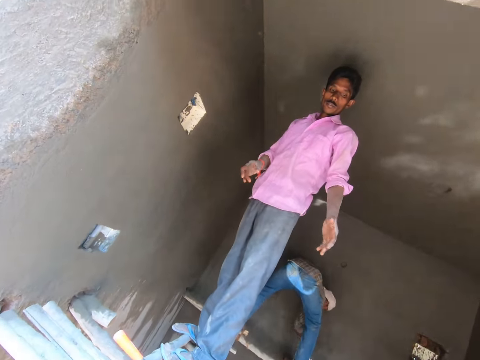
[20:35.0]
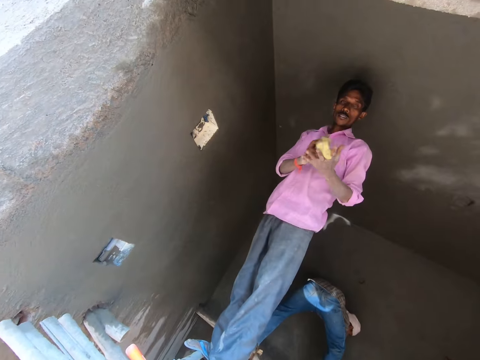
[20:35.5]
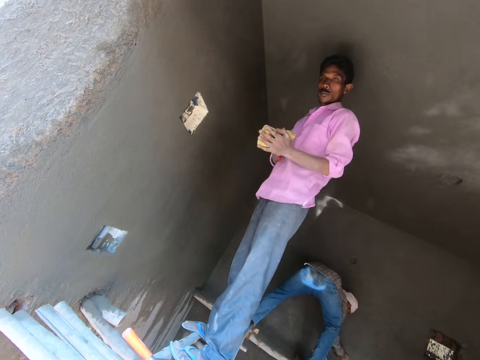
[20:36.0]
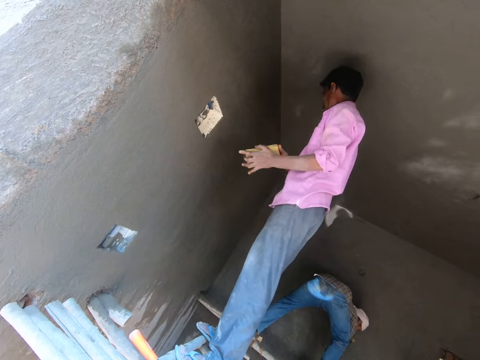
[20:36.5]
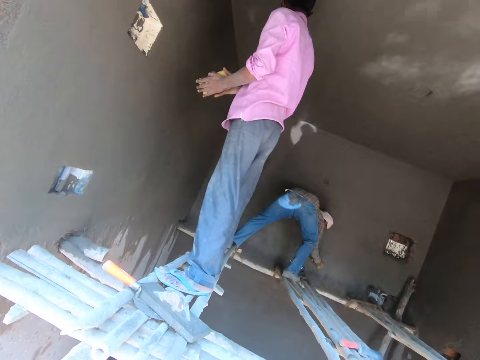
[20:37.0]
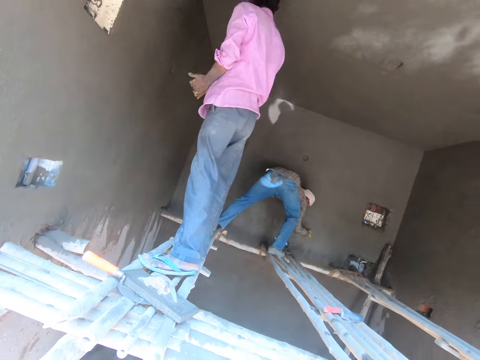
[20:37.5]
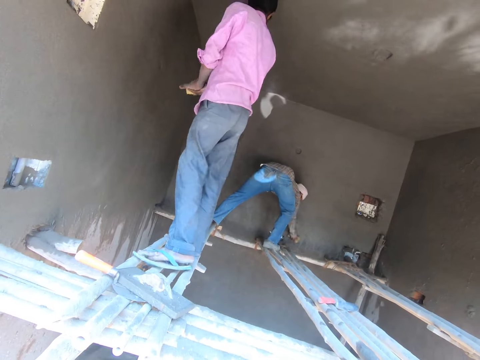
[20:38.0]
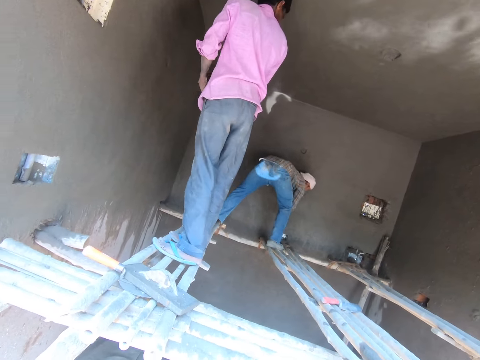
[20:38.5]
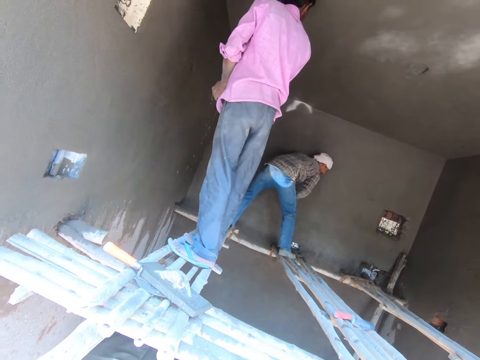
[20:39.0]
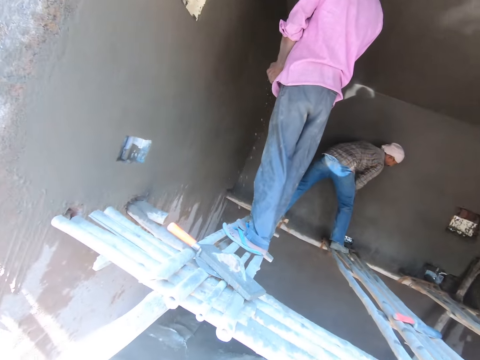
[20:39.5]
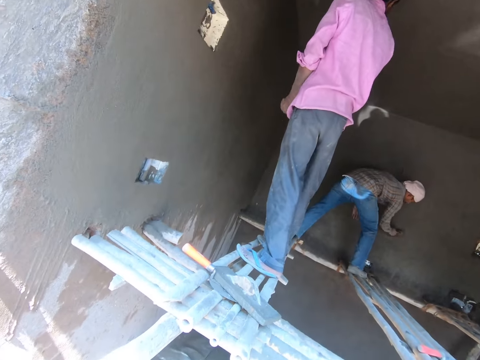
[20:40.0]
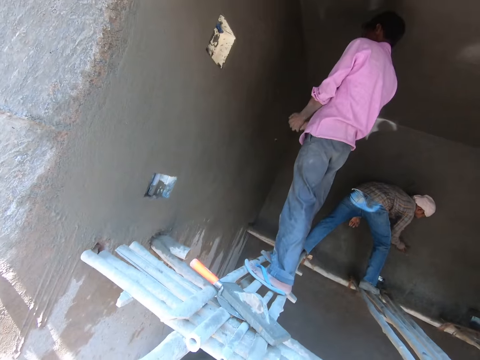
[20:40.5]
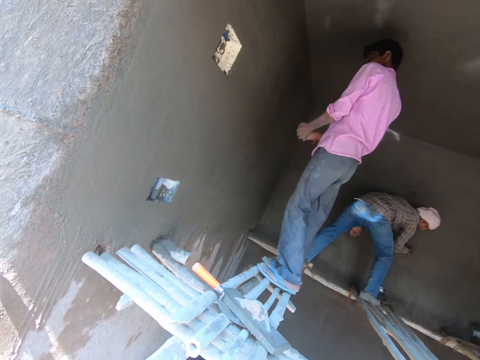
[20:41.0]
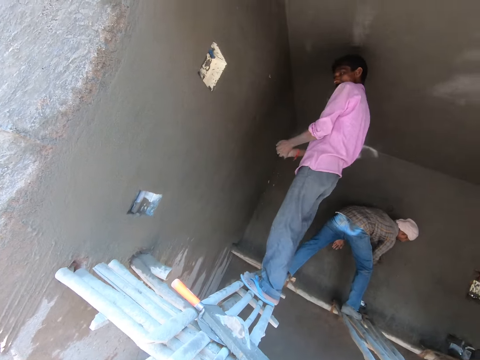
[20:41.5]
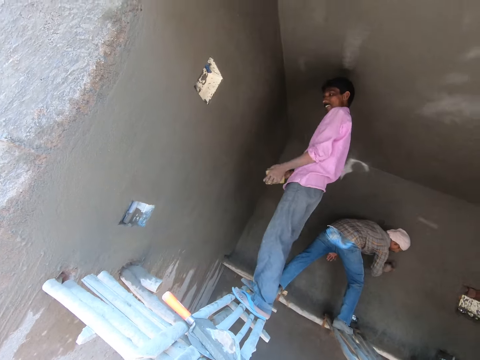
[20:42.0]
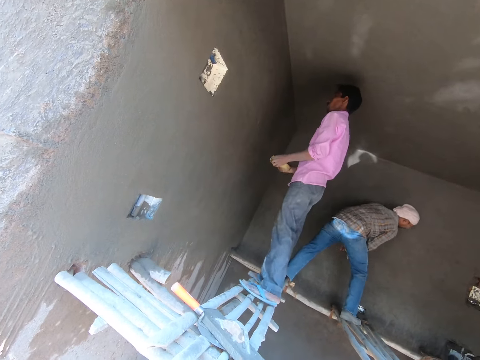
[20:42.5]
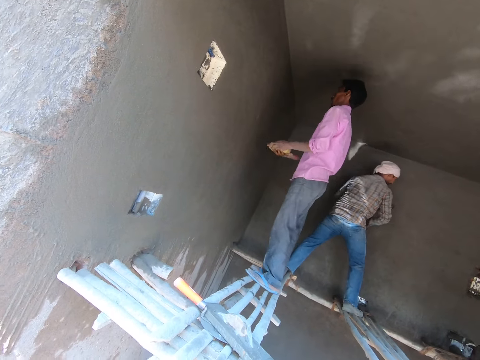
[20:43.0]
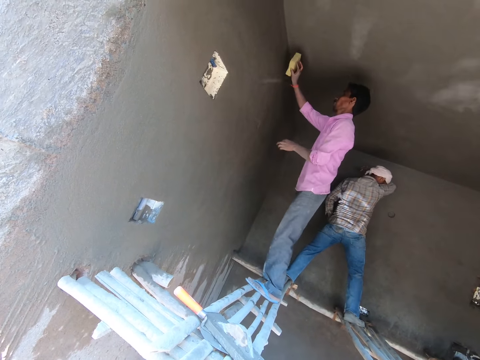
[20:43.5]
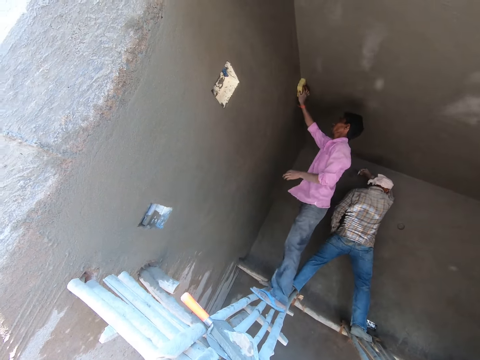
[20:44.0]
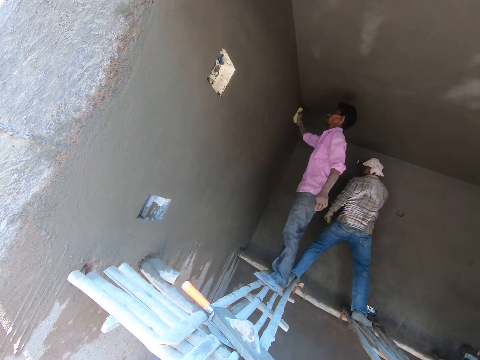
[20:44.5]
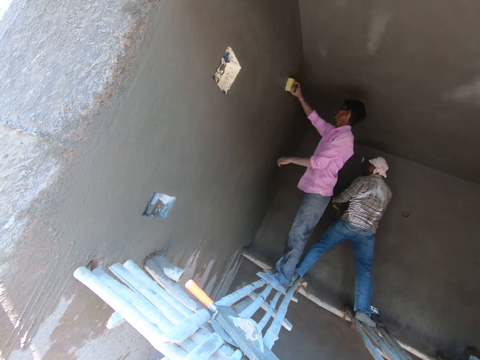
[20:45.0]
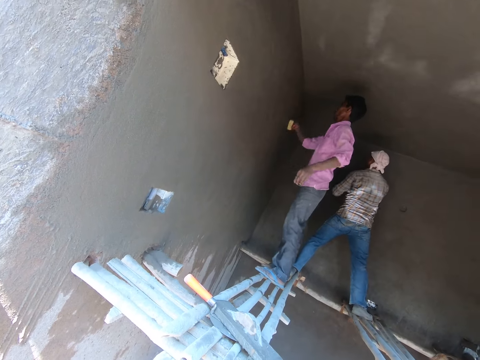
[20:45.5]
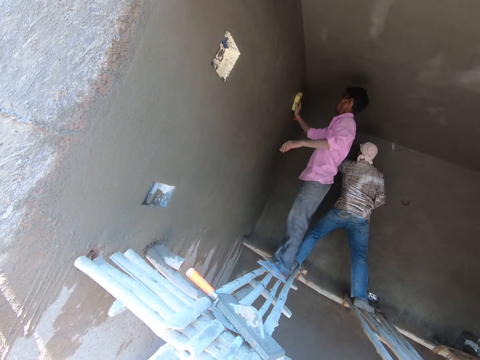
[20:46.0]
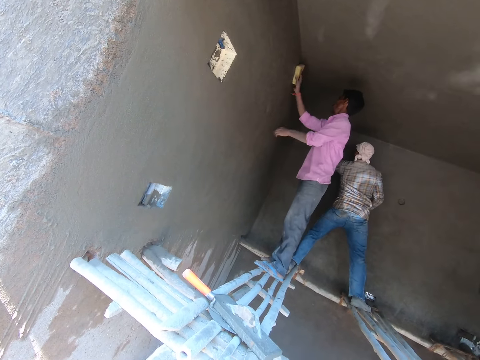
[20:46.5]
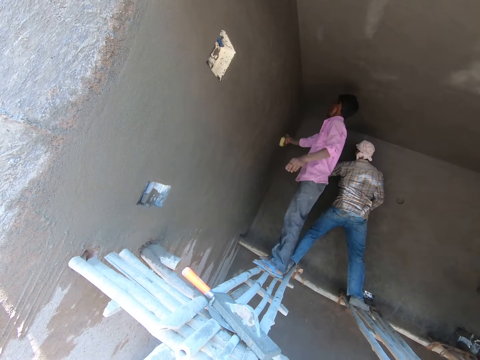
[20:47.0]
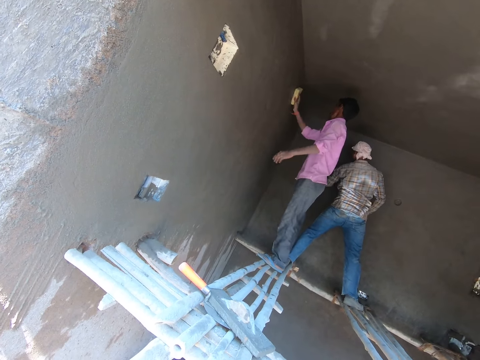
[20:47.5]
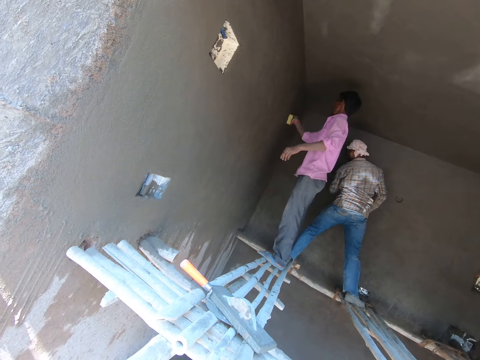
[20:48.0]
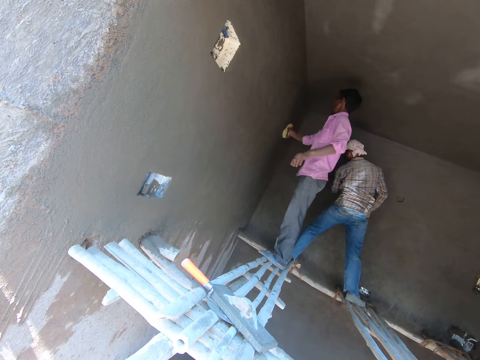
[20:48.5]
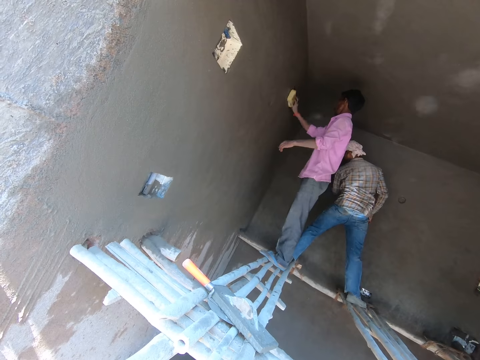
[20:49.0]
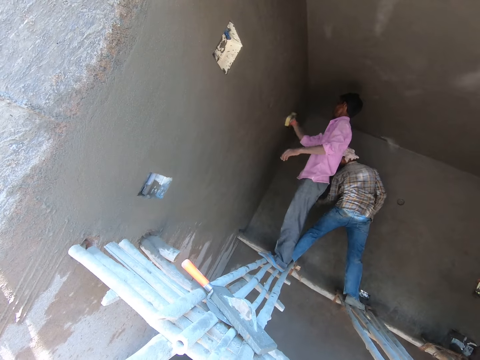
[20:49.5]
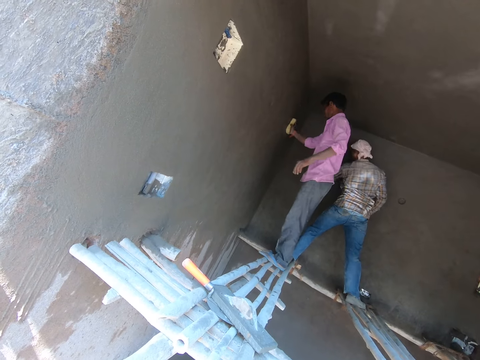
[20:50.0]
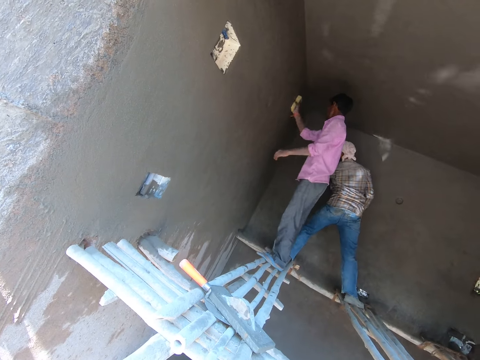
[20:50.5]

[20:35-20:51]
The camera wearer interacts with a man. He throws the foam or sponge to the man with his right hand. Another man squeezes the foam with both hands. The first man moves around and squeezes the sponge. The first man cleans the wall with the foam in his right hand and wipes the sponge. The other man cleans the wall with the foam in his left hand.

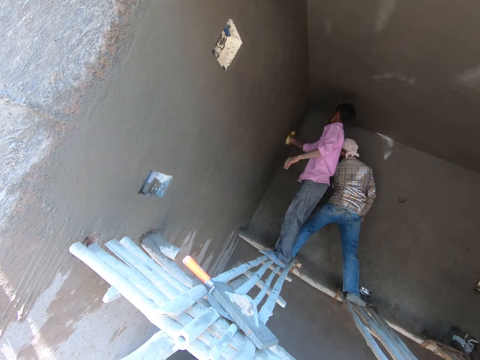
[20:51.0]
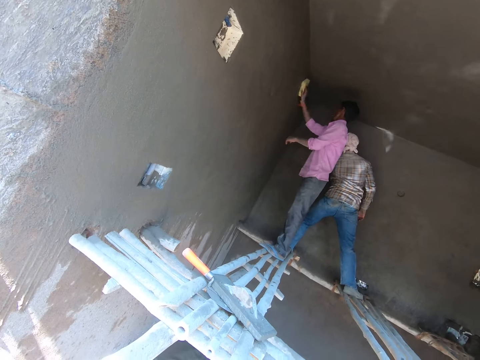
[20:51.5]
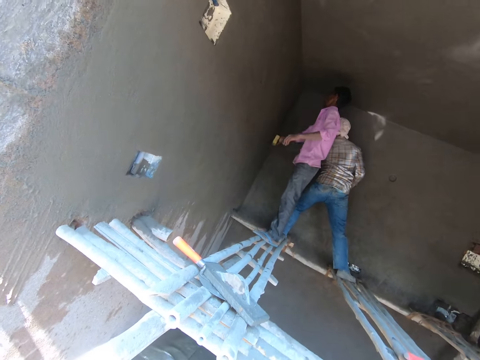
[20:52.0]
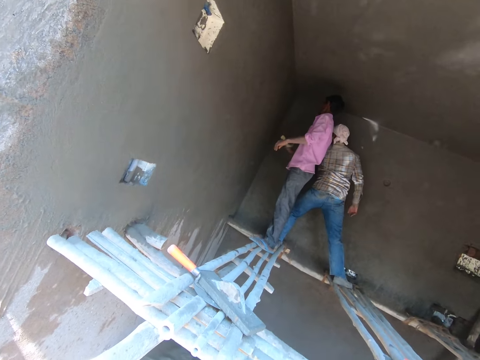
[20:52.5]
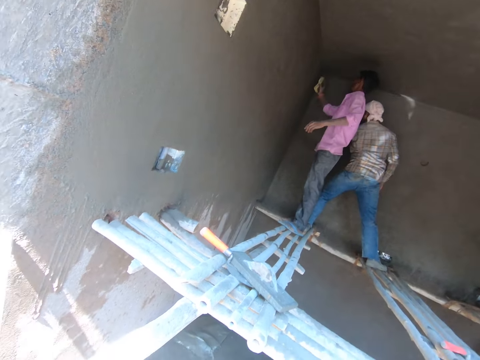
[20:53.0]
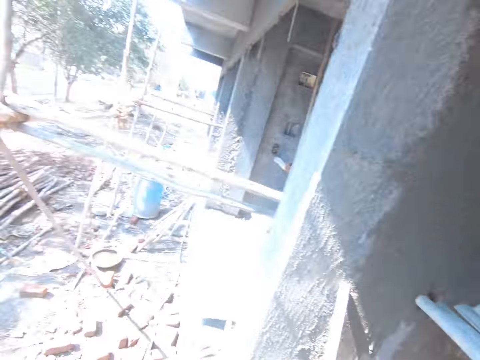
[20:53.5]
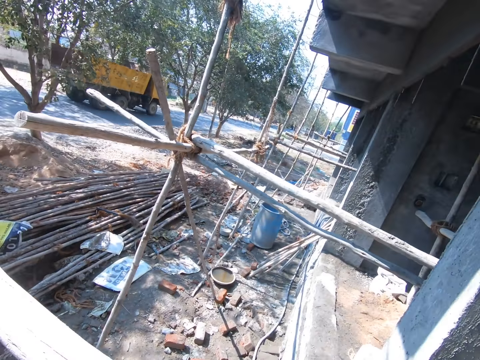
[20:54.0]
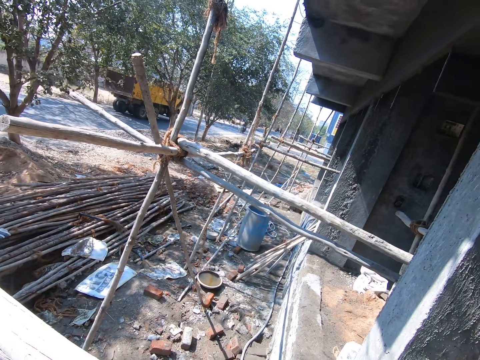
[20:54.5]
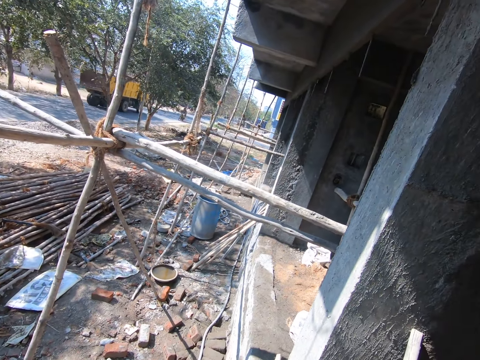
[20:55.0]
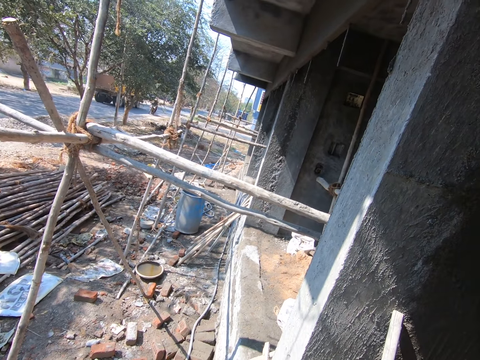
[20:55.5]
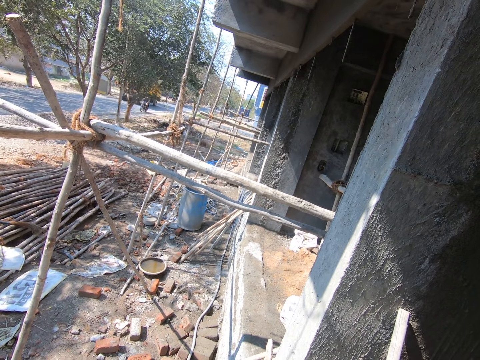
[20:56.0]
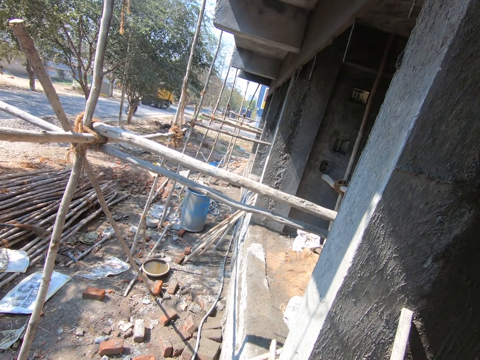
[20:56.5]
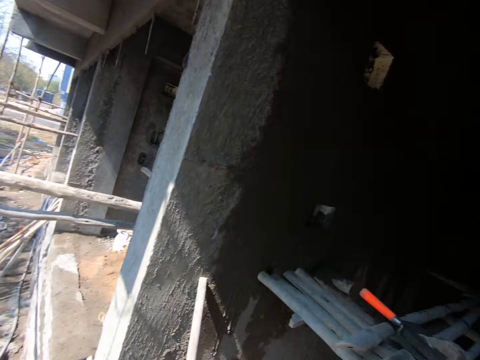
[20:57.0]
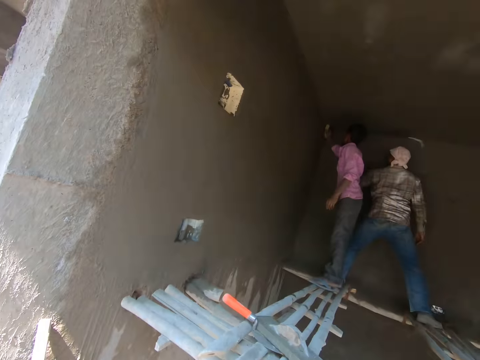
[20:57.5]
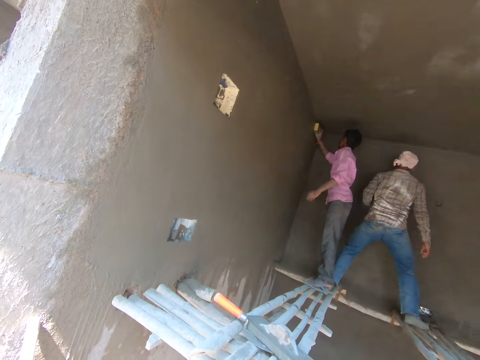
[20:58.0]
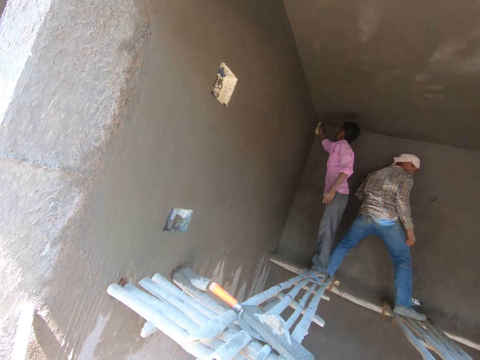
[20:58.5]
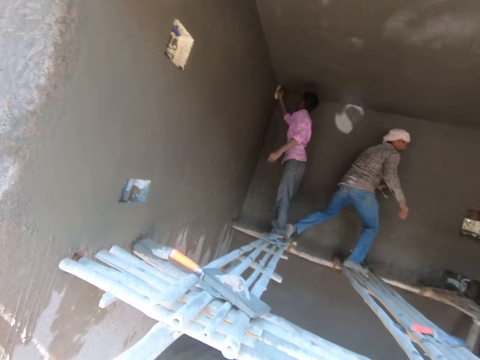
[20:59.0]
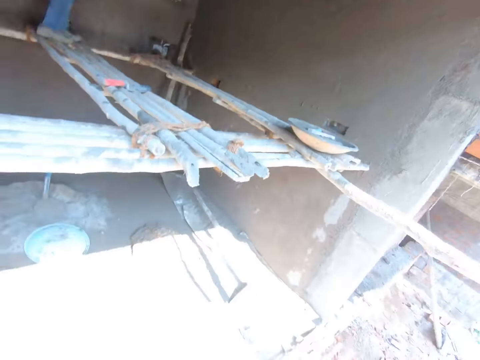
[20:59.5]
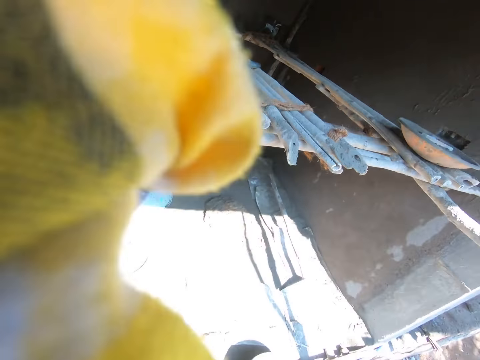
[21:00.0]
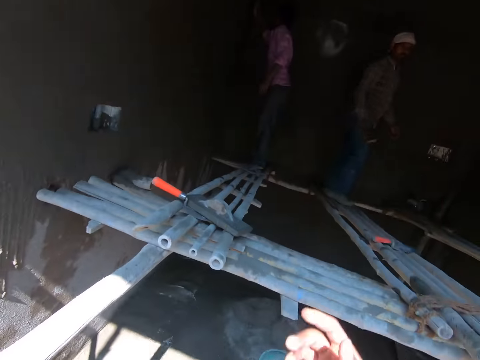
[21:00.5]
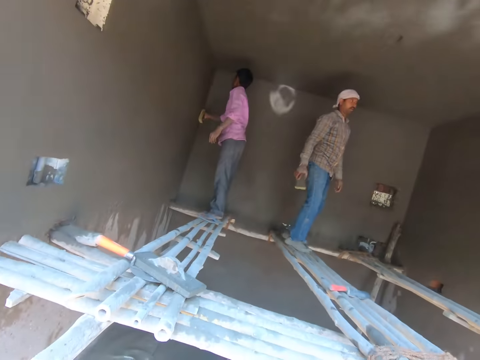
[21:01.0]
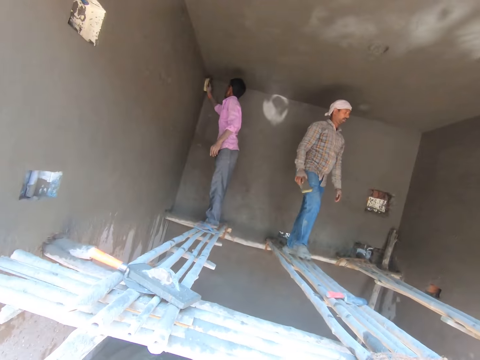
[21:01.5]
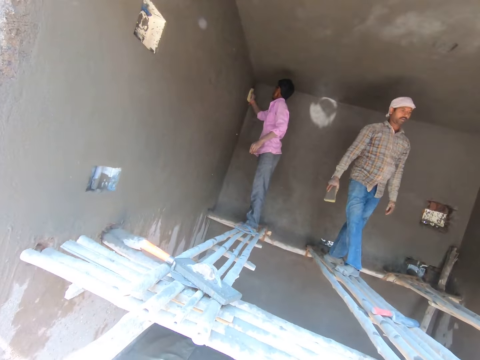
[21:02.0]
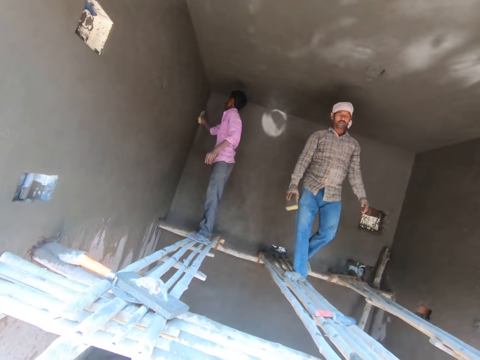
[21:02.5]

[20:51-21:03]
The camera wearer looks around. A man cleans the wall with the foam in his left hand. Another man cleans the wall with the foam in his right hand. The camera wearer interacts with the first man.
